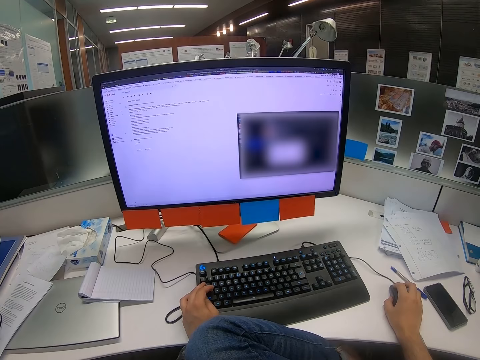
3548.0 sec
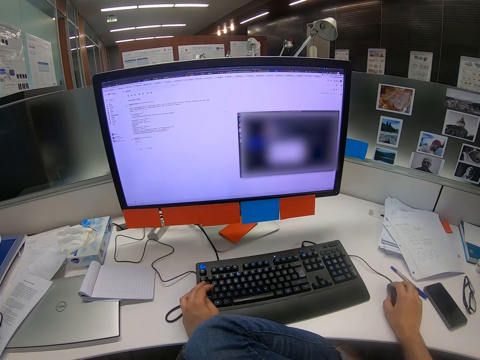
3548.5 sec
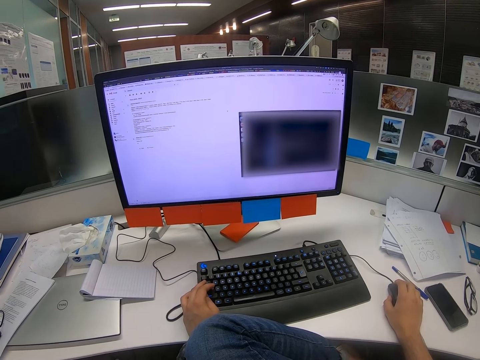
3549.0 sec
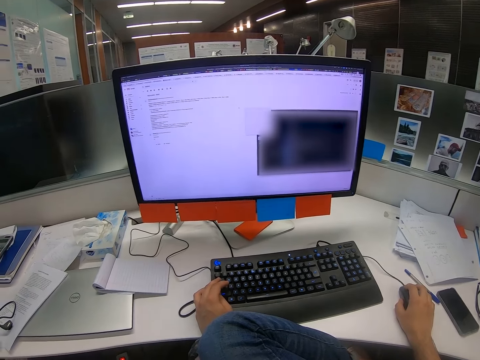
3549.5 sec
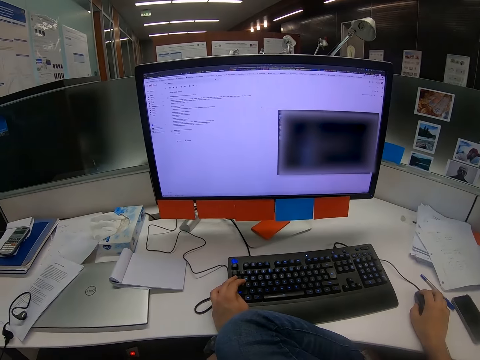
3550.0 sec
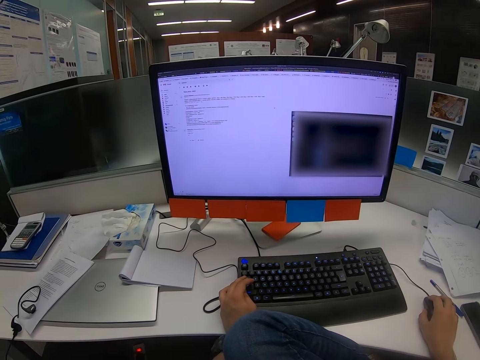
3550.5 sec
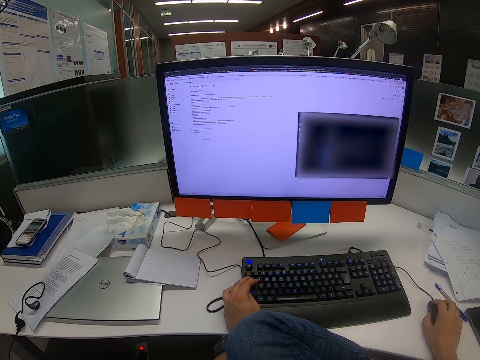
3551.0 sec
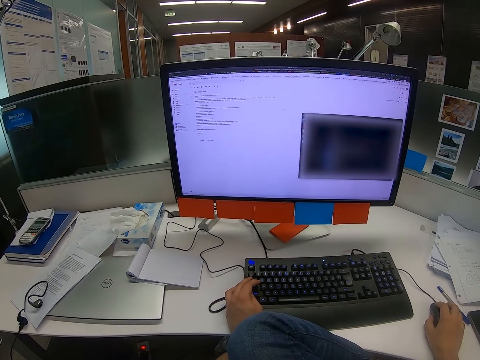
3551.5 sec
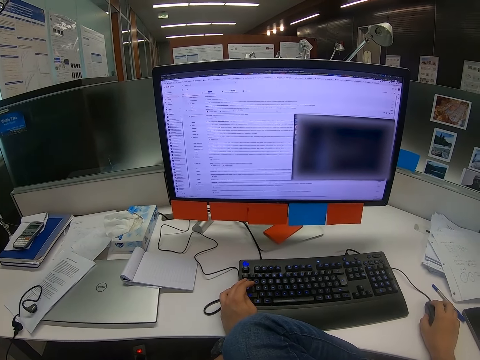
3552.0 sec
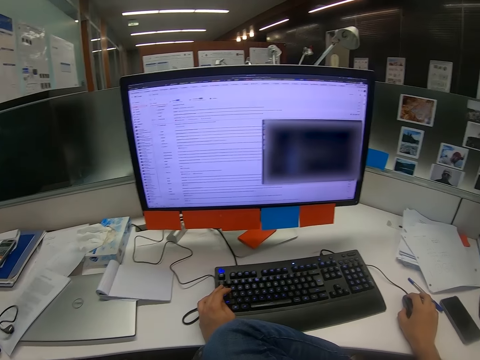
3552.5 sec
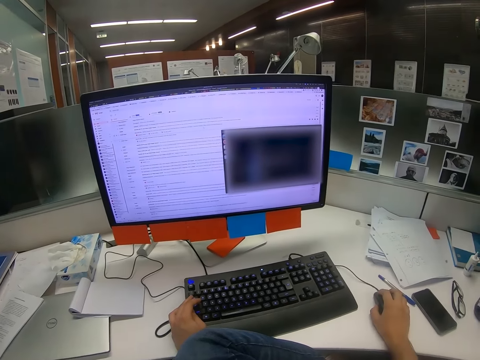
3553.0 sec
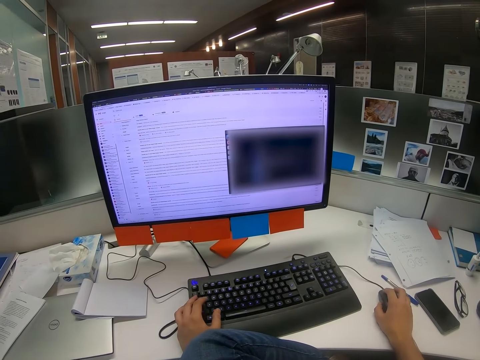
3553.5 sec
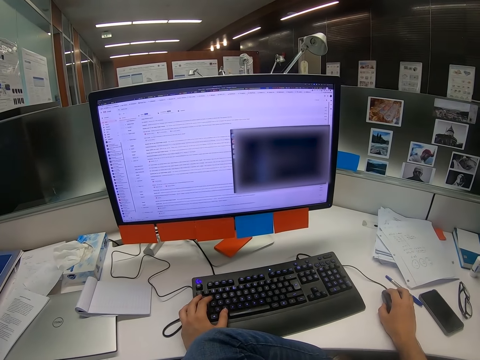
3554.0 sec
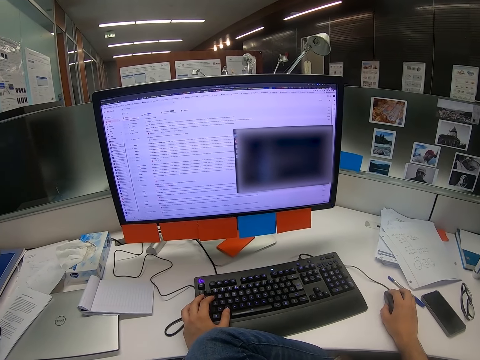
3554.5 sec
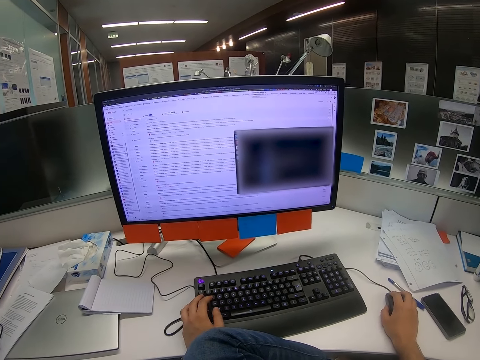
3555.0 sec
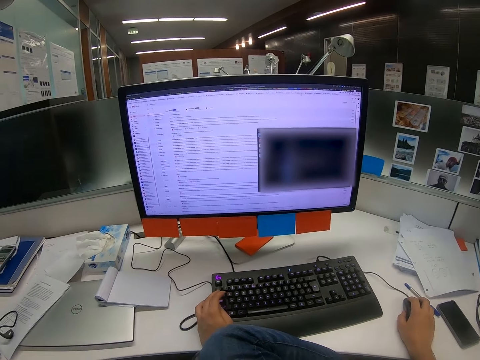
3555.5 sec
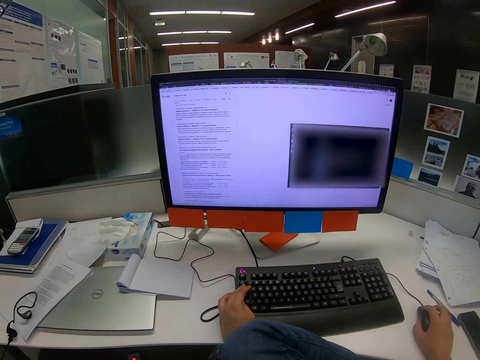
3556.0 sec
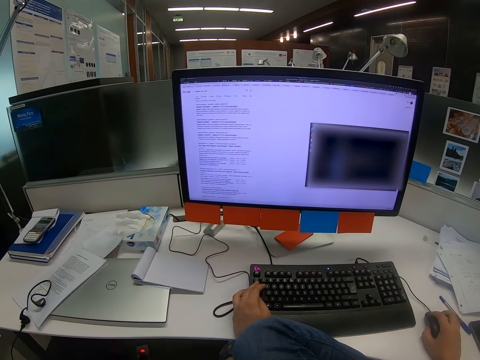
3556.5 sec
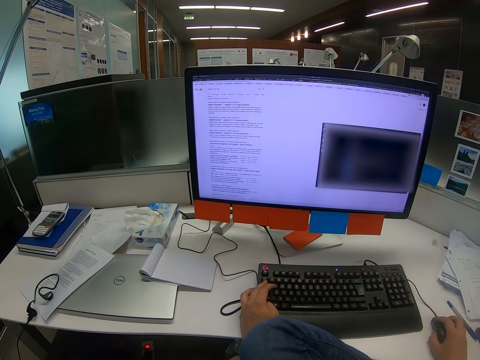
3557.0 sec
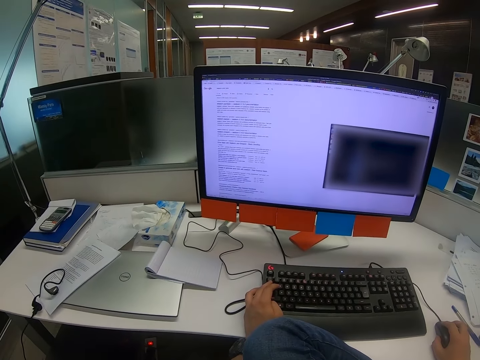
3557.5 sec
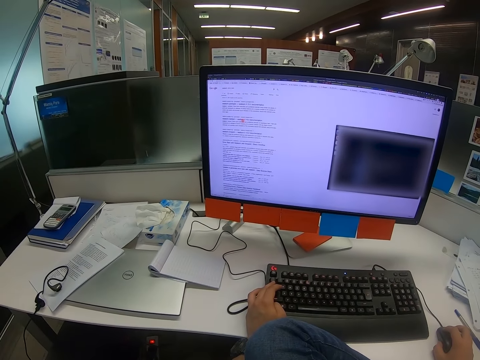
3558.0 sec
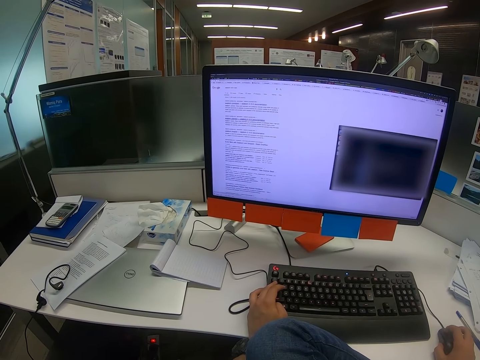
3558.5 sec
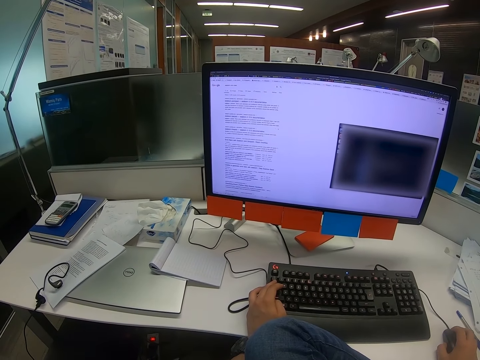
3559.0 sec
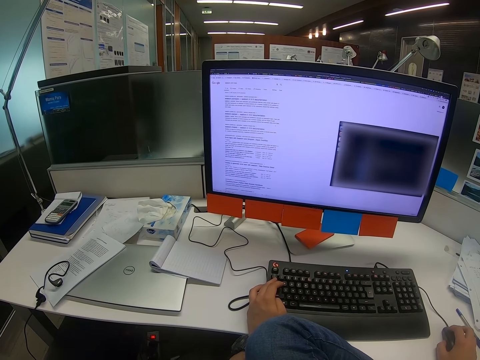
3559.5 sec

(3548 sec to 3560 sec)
The camera wearer clicks on the mouse. They click on the keyboard. They scroll with the computer mouse.

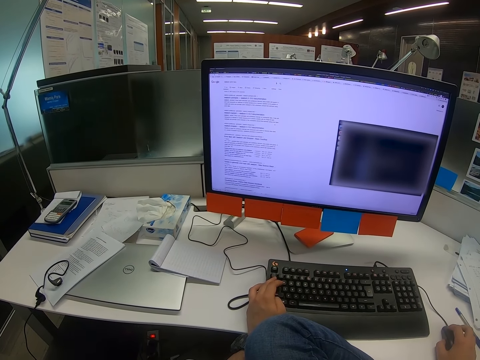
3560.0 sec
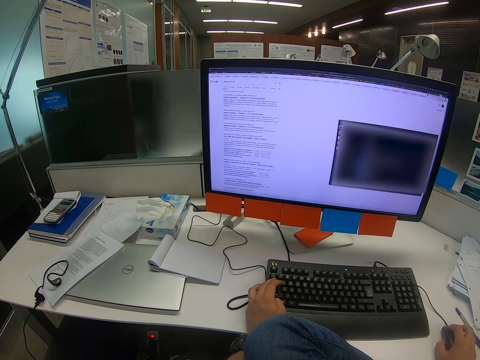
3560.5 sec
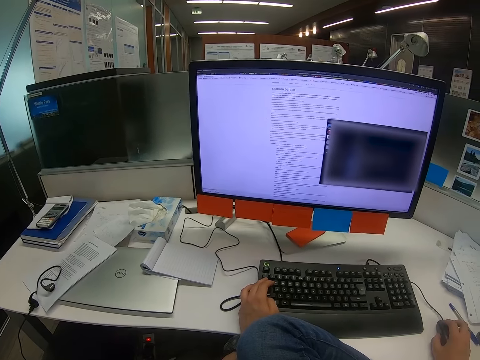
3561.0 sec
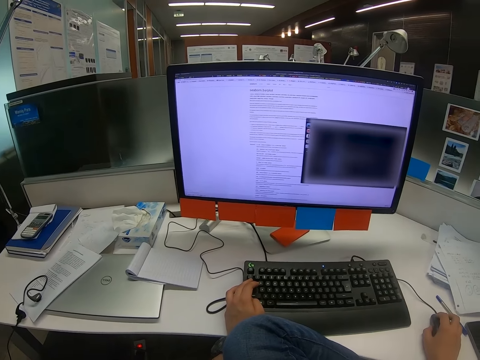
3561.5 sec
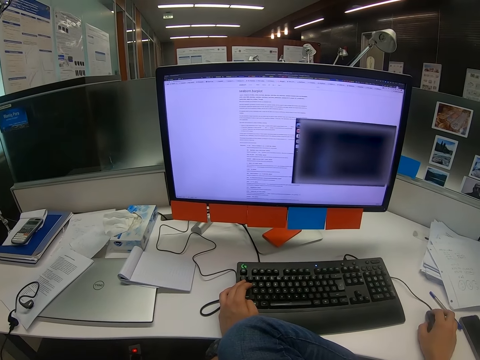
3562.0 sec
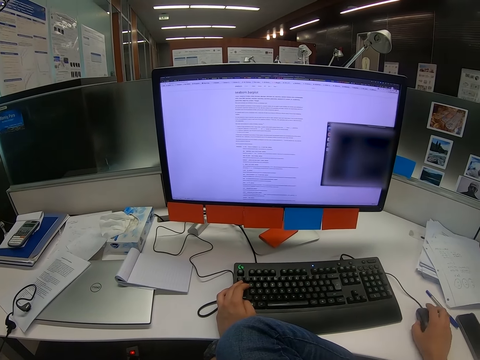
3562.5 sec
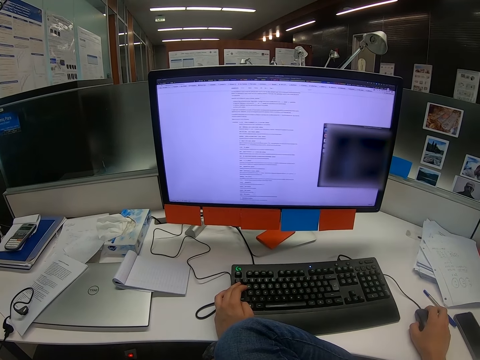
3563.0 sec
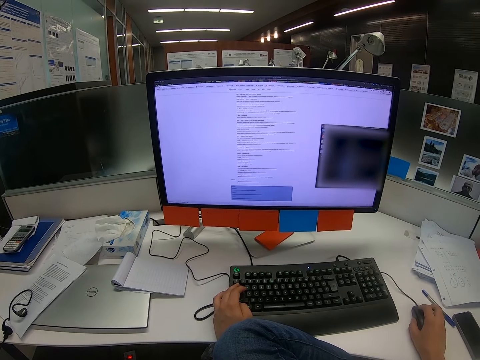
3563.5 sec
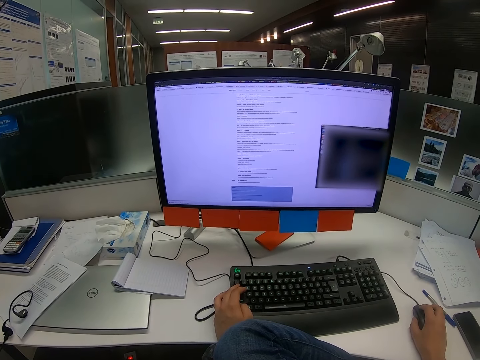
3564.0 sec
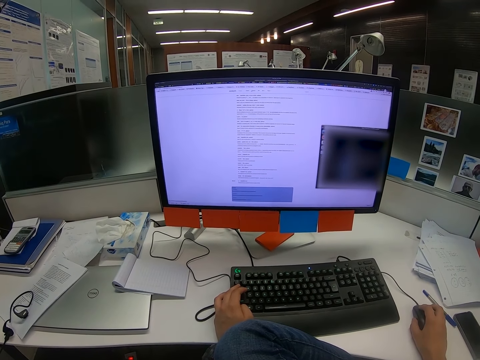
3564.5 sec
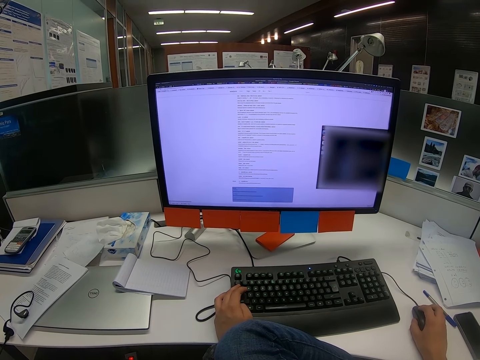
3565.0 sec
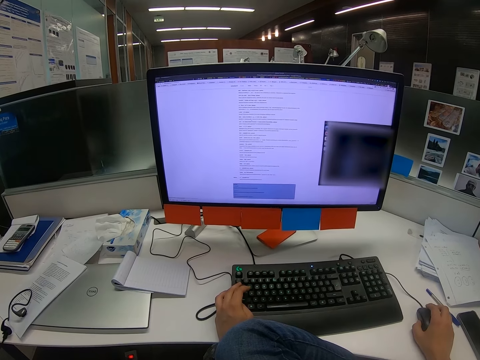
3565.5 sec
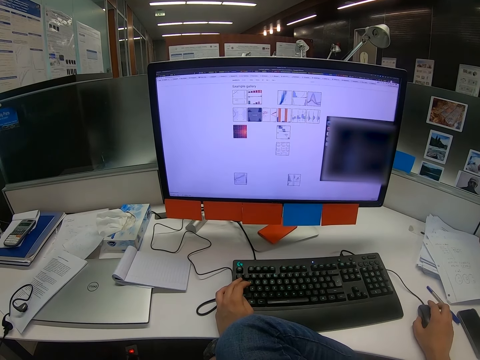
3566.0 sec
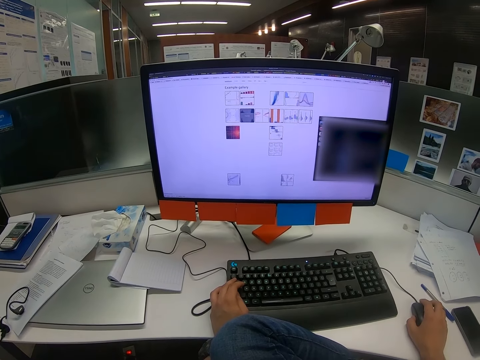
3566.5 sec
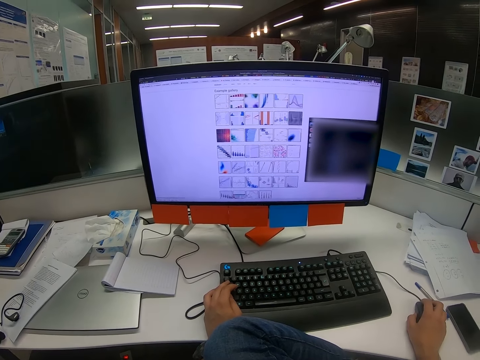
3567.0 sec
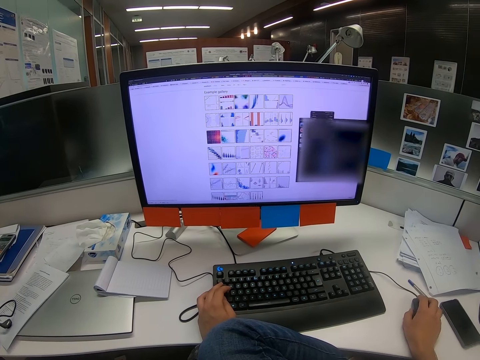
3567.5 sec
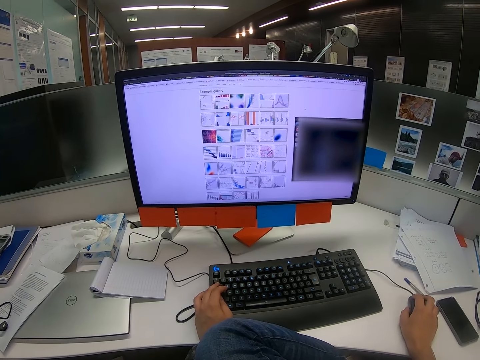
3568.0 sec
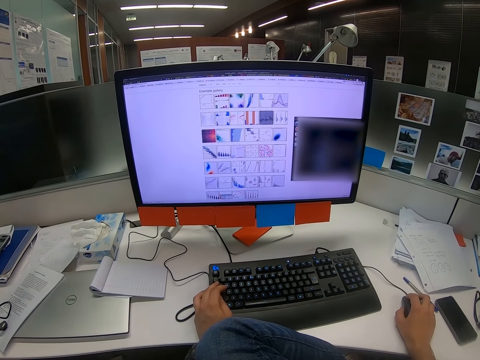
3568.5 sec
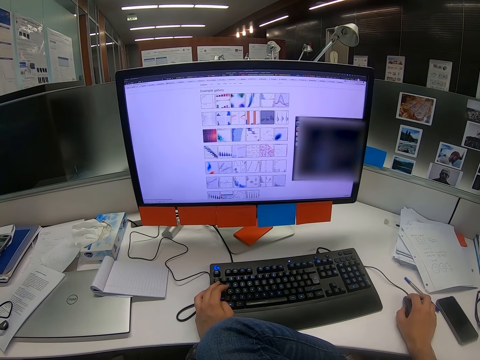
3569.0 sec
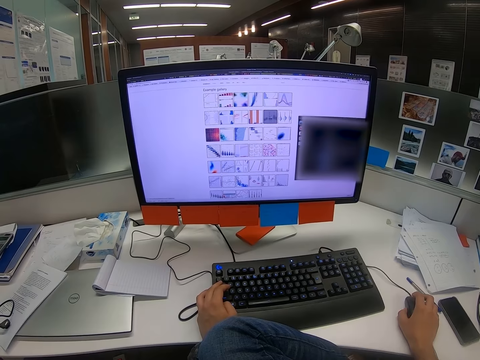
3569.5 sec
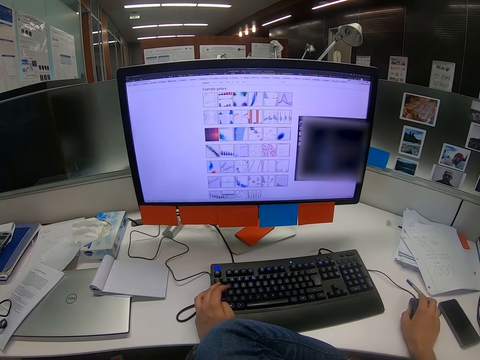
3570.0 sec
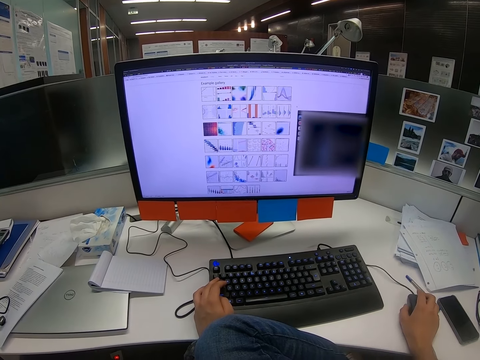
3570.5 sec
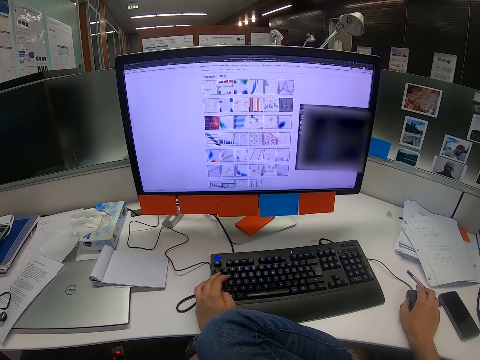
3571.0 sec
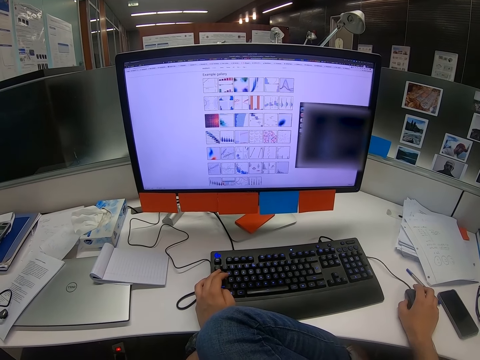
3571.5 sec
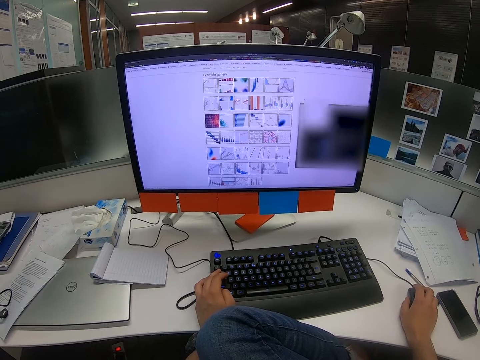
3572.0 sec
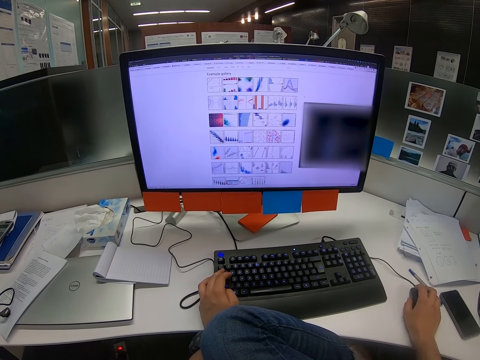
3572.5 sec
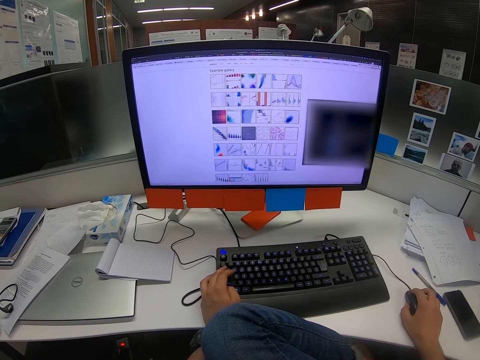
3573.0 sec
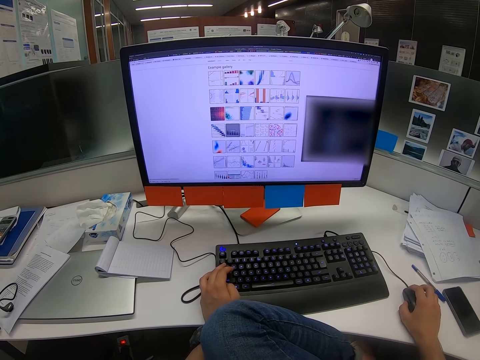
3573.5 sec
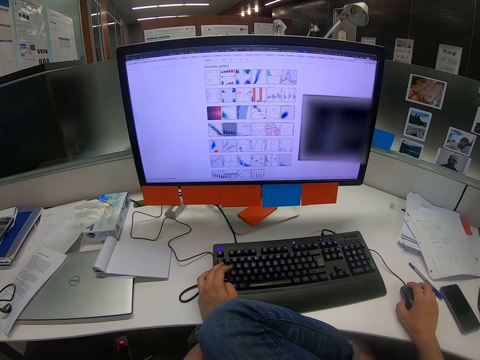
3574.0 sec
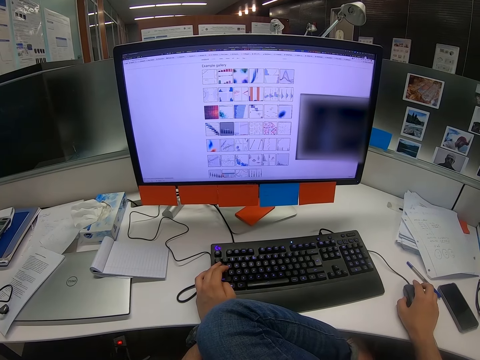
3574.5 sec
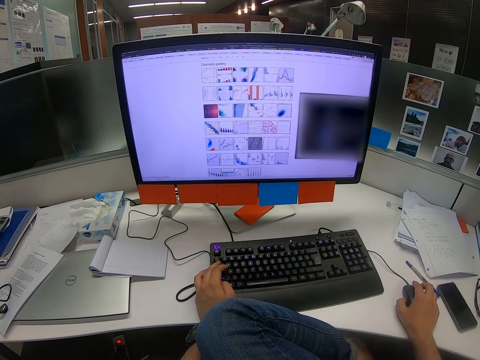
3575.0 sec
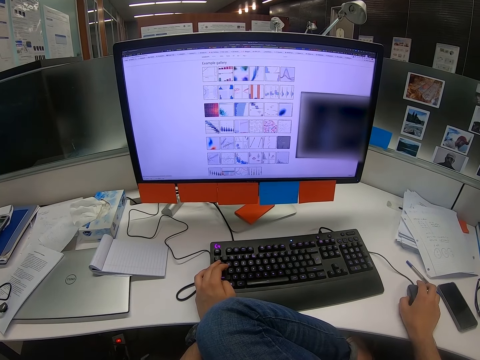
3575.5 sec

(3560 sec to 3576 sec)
The camera wearer clicks on the mouse. They drag an image on the computer. They scroll on the computer. They click on the mouse.
